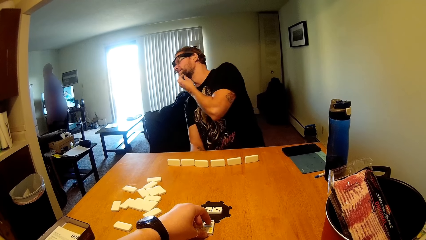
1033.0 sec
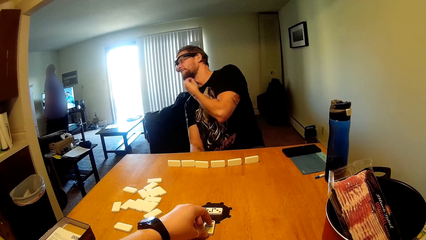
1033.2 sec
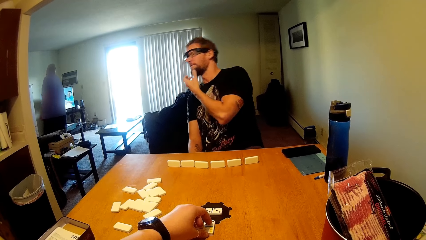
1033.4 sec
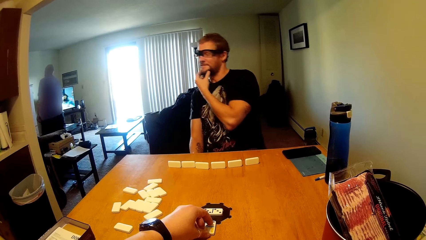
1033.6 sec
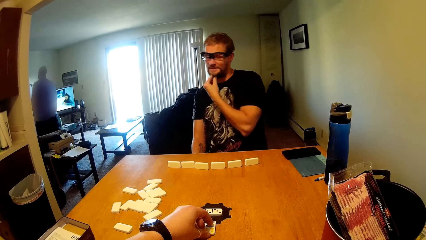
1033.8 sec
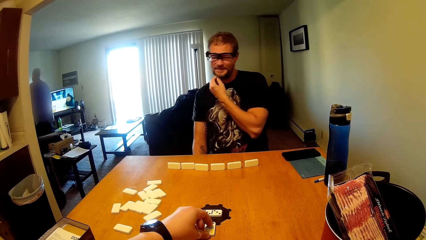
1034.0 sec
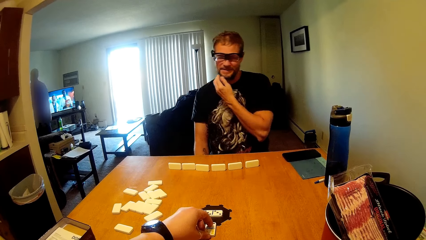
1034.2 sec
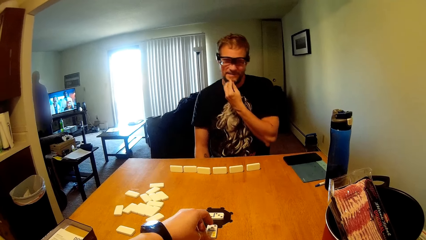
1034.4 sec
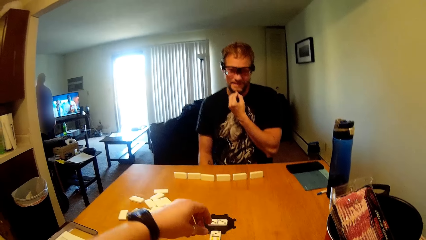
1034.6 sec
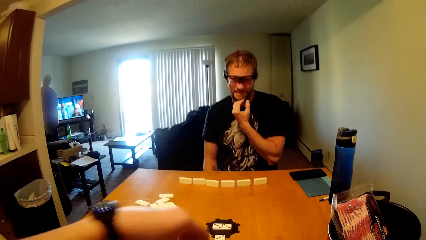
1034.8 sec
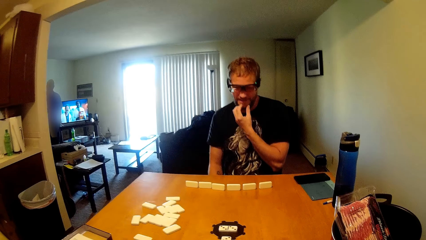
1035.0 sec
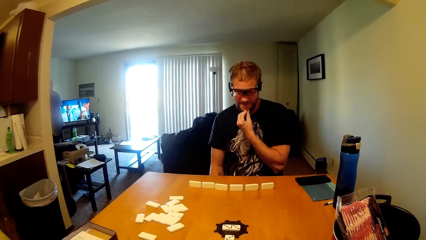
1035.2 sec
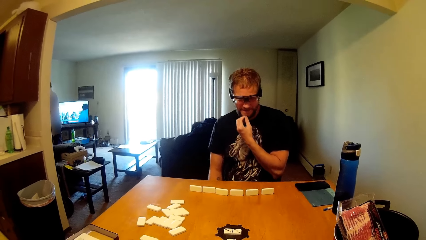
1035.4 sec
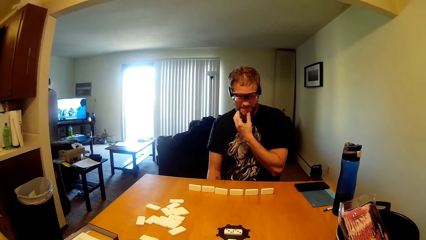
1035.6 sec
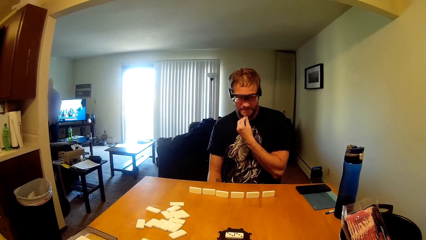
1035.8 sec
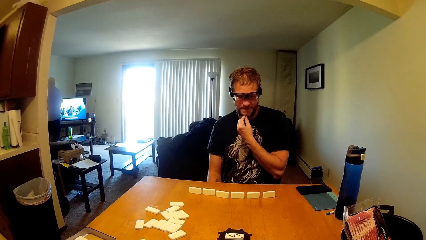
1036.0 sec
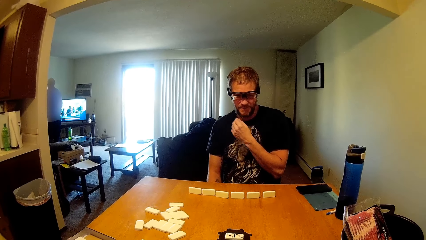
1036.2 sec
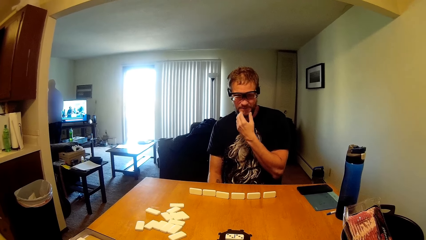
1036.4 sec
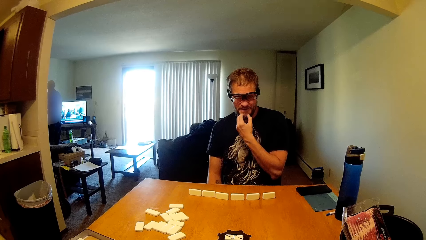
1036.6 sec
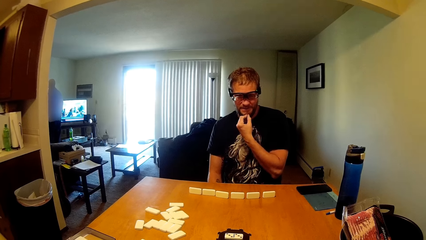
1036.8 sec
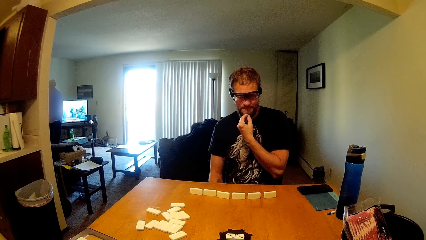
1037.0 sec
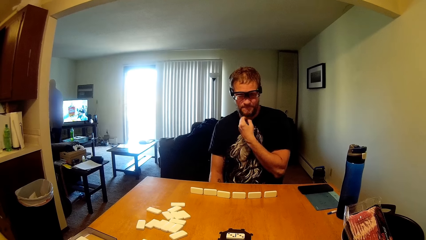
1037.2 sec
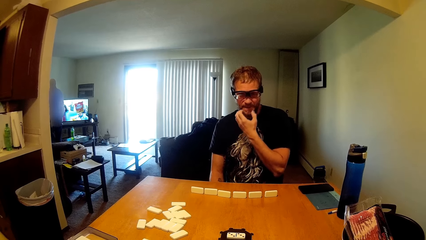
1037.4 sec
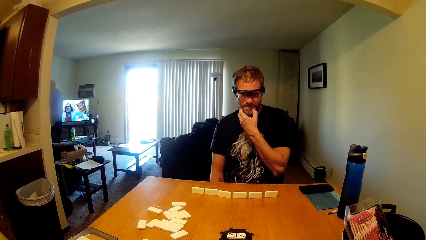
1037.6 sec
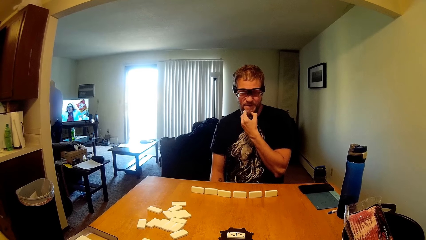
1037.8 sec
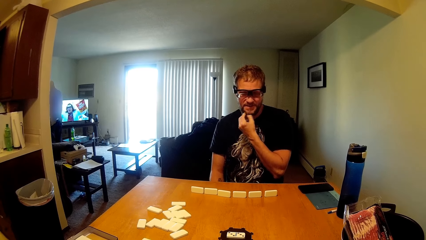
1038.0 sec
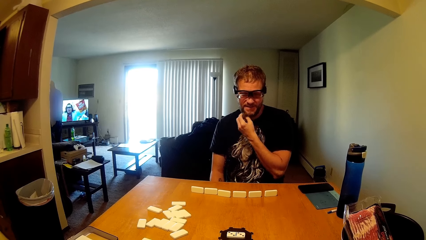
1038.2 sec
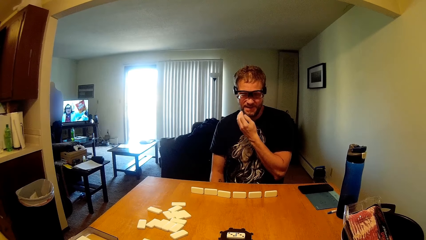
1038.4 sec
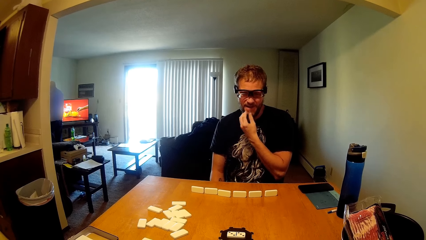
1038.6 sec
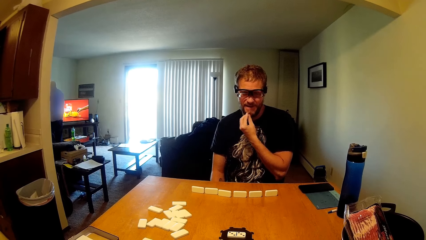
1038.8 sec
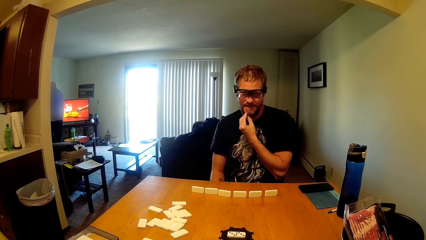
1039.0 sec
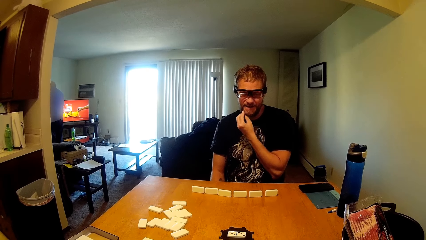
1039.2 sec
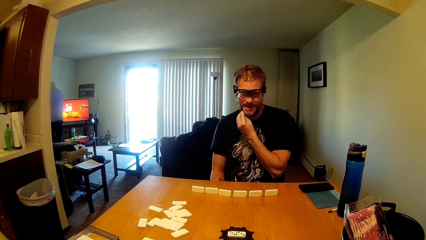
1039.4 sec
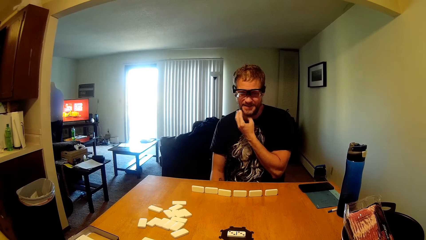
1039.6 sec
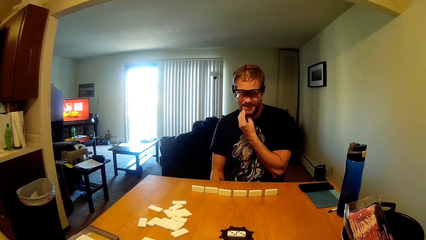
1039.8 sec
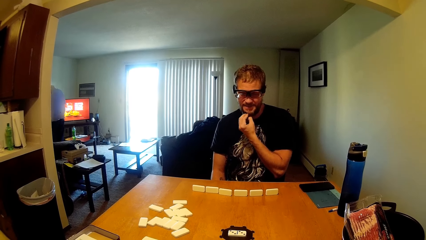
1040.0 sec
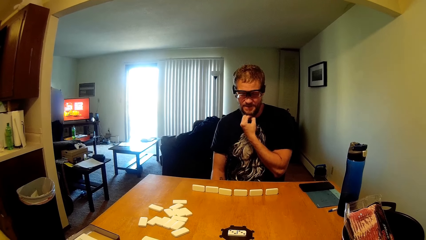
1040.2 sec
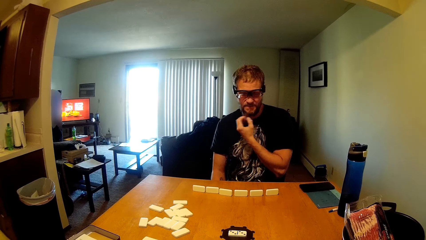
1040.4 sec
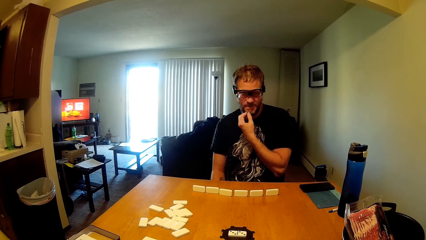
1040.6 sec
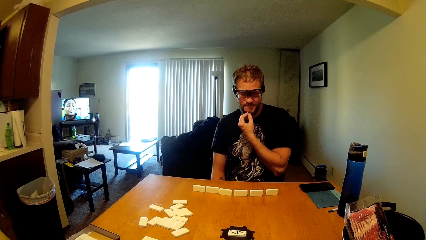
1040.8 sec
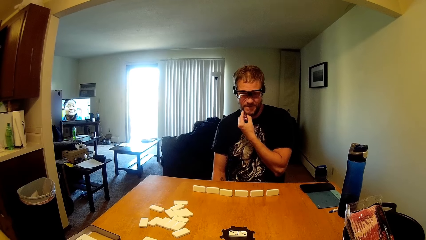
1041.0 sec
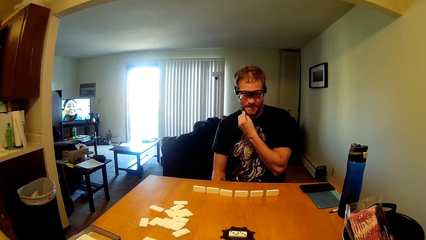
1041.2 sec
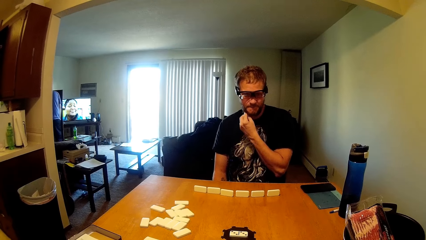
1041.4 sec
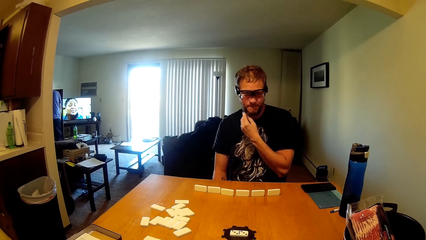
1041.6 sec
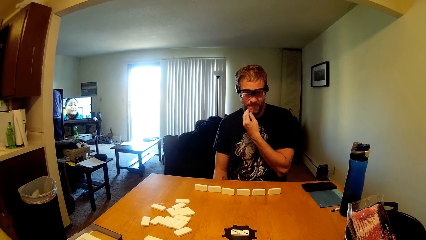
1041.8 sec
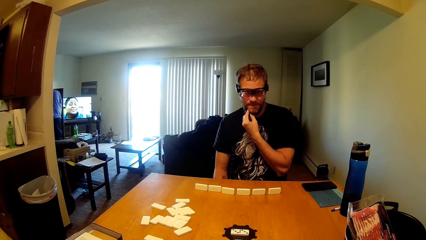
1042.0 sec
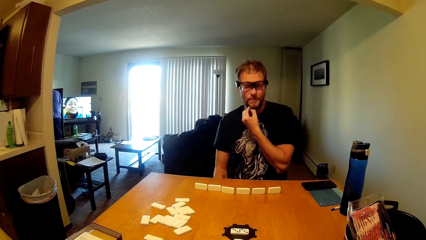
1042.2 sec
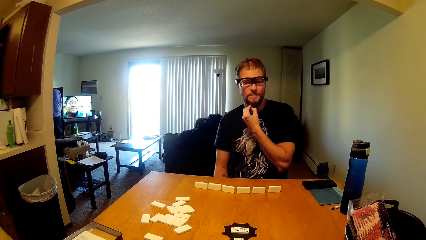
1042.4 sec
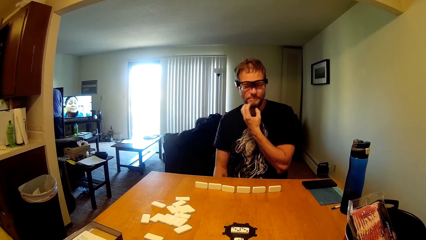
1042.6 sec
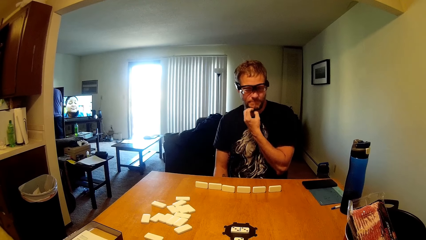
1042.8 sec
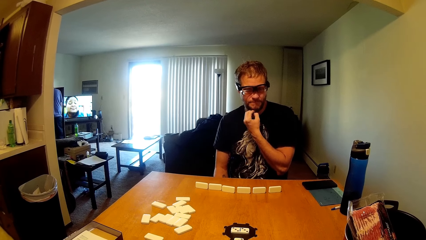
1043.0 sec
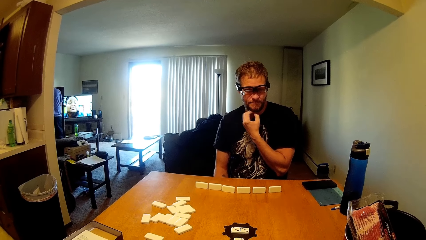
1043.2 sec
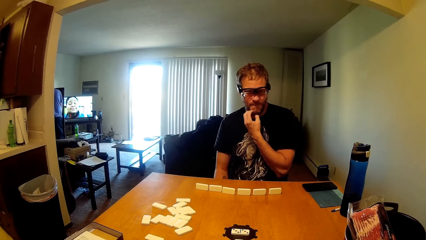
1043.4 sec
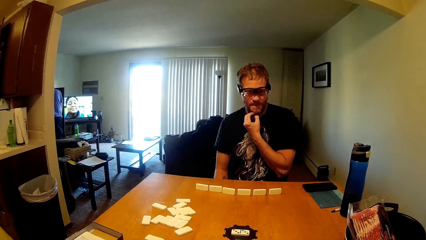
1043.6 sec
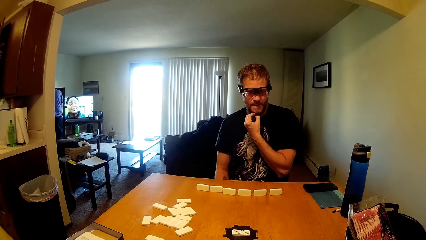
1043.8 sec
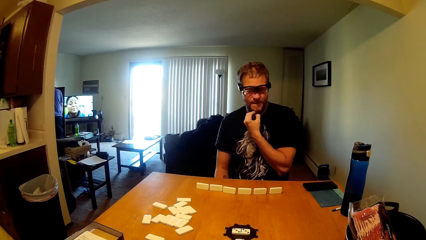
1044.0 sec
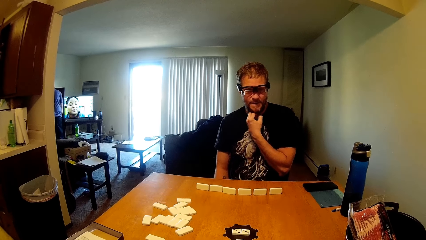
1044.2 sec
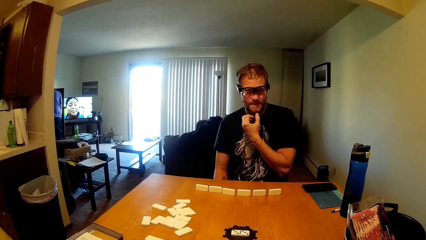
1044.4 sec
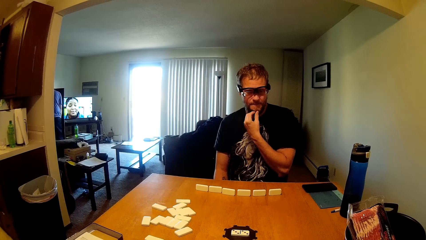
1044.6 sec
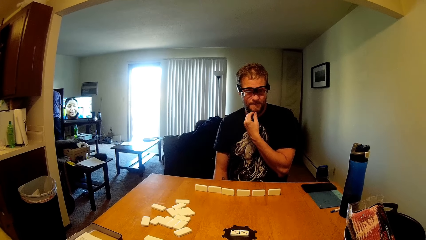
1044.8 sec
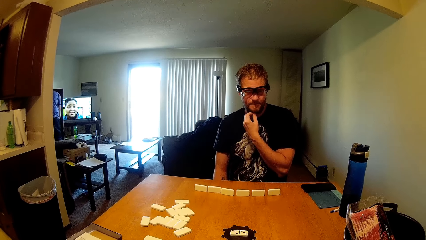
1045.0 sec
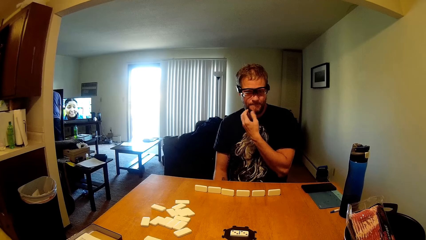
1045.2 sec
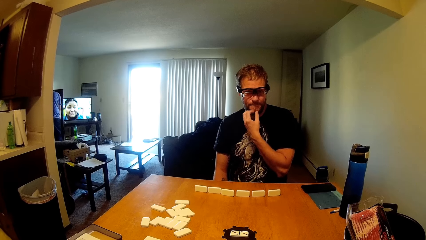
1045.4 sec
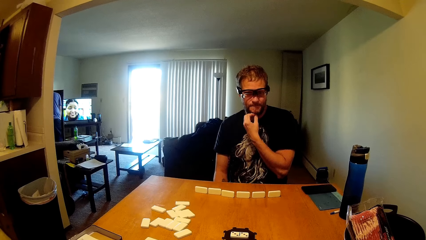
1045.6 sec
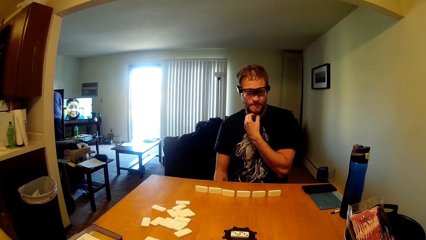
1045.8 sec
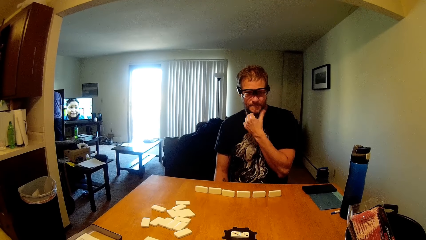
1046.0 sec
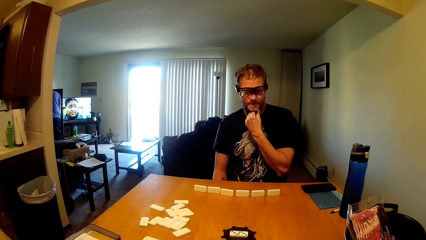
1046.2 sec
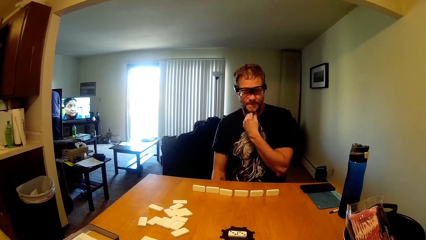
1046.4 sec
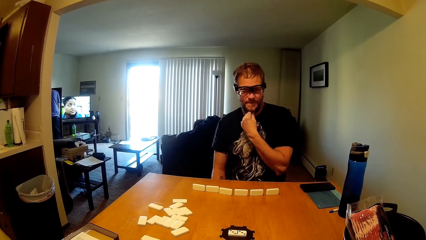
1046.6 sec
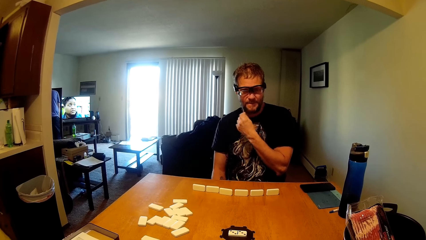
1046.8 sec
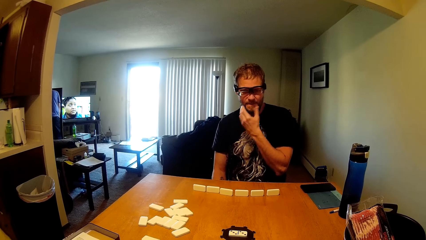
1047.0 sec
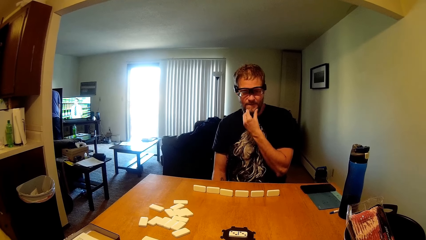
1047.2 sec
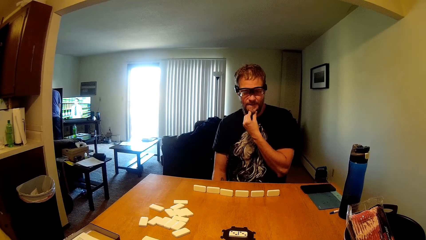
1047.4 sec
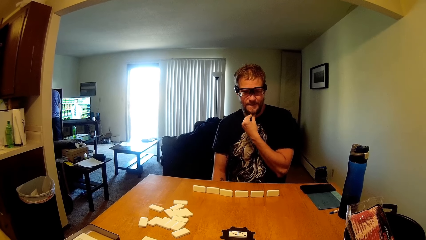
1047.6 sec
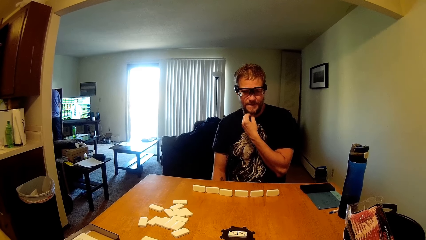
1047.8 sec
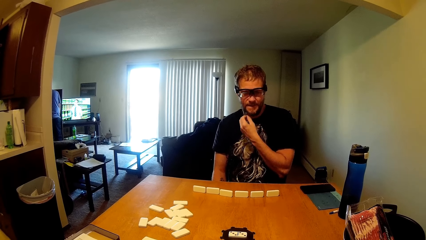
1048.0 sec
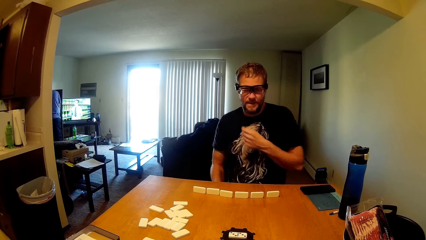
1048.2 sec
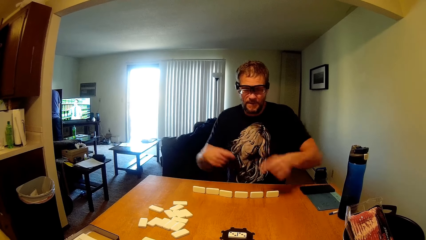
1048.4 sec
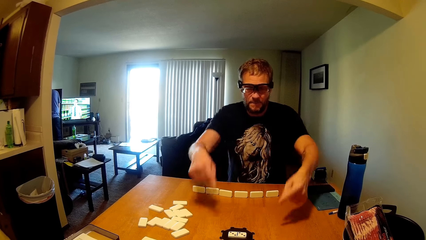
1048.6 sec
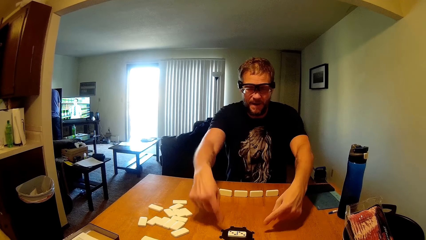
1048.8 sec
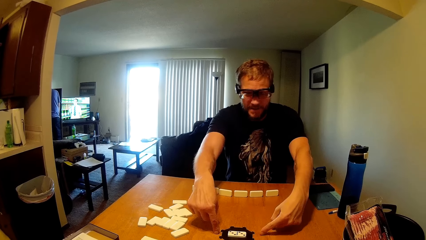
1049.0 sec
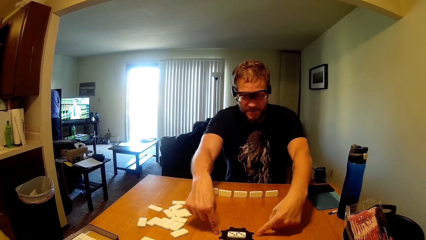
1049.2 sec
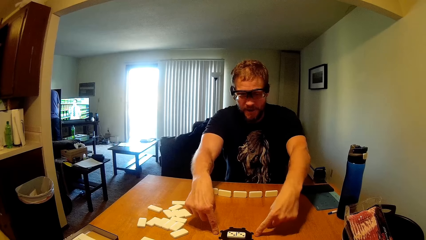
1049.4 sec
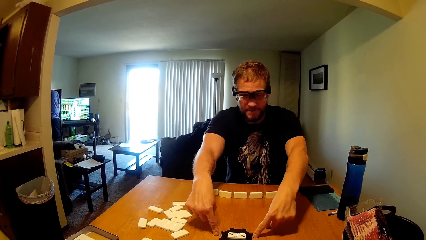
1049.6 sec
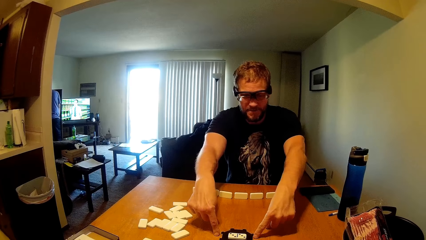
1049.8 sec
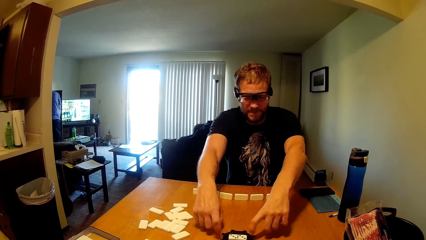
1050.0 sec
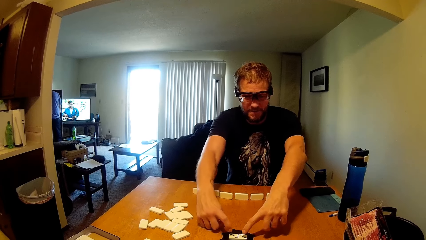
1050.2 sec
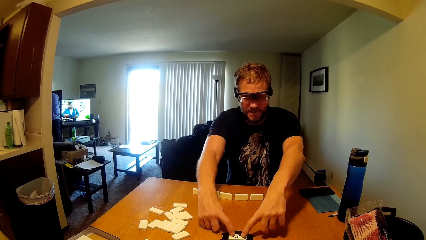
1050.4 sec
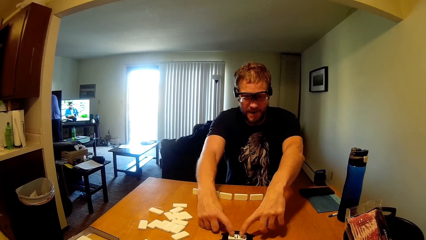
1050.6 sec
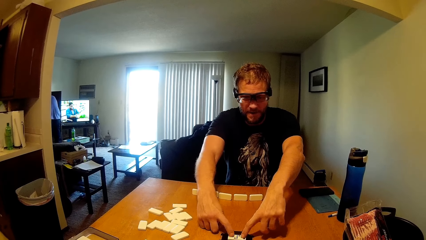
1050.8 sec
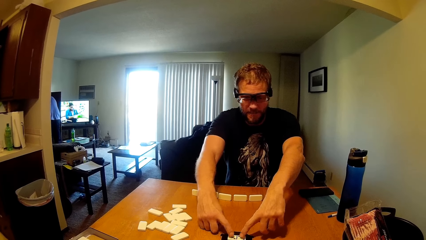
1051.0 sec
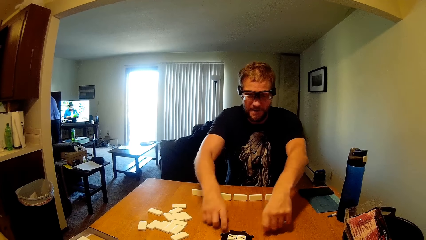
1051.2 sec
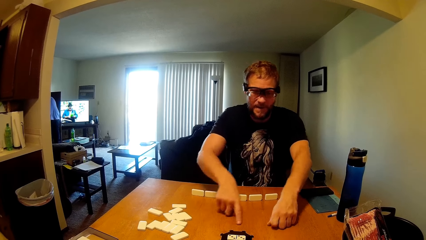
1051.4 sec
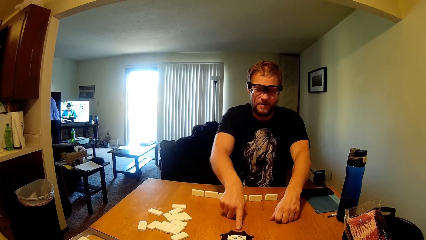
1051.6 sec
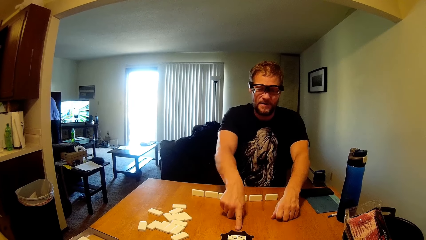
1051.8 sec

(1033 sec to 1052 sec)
A man points at the dominoes on the table as he converses with the camera wearer.
